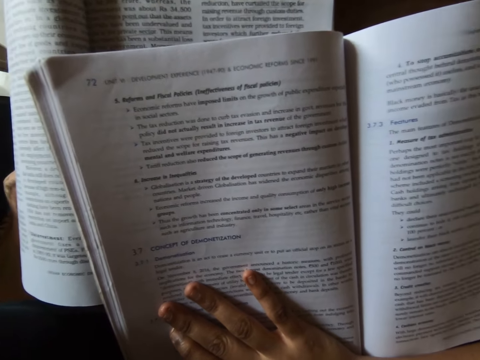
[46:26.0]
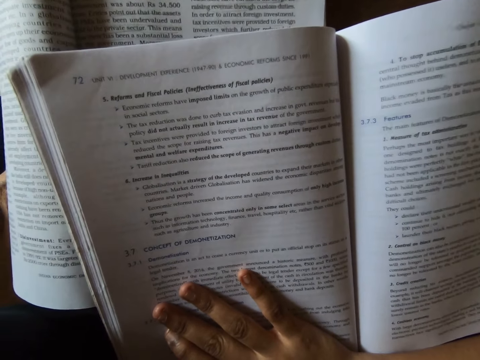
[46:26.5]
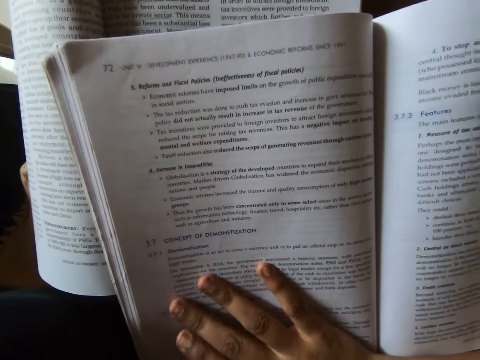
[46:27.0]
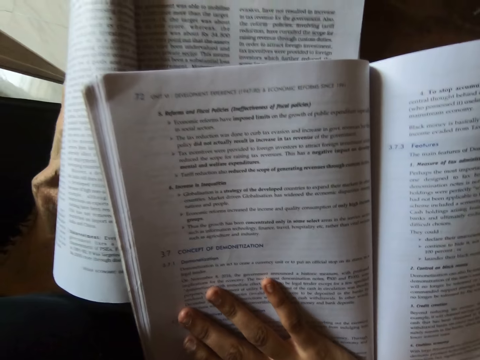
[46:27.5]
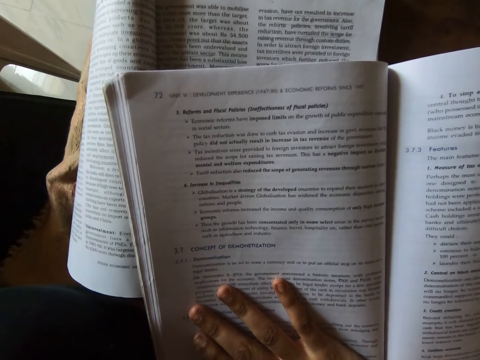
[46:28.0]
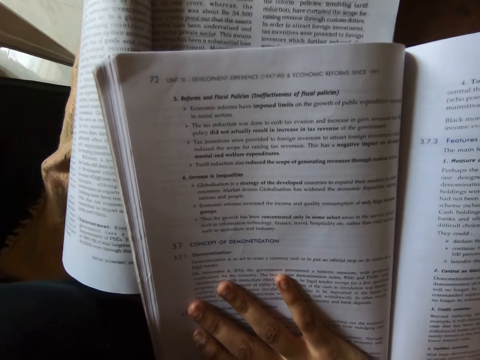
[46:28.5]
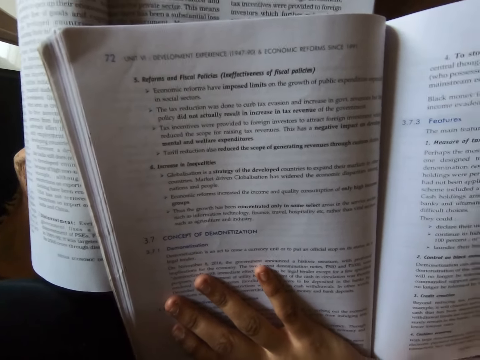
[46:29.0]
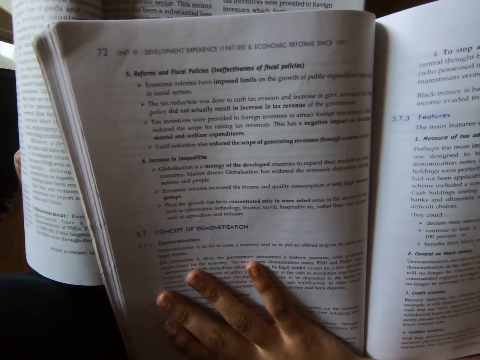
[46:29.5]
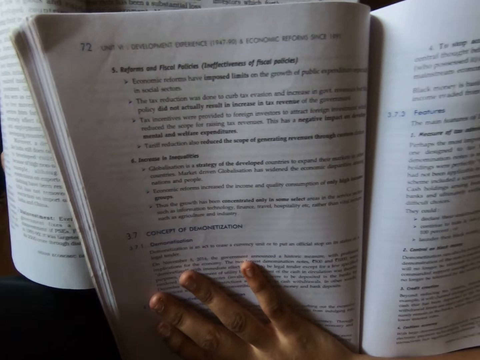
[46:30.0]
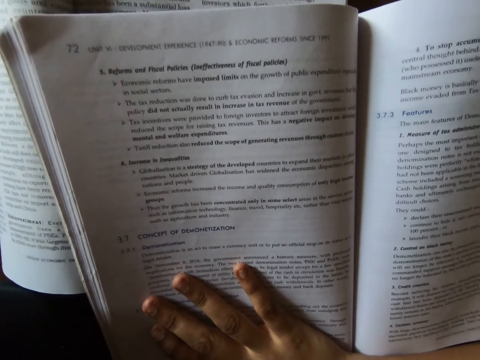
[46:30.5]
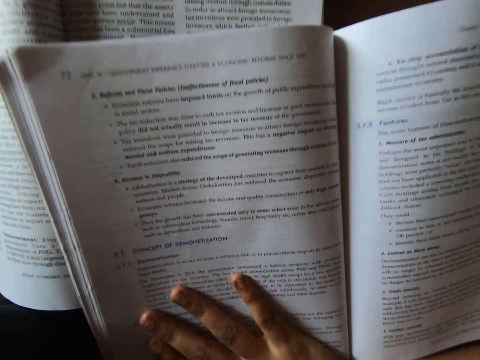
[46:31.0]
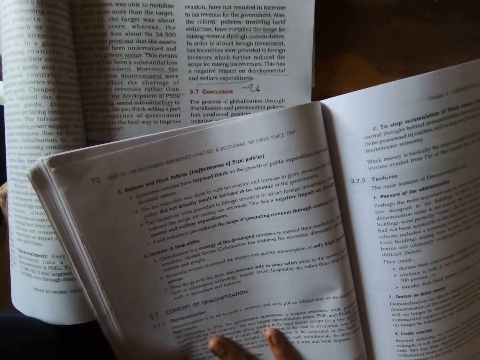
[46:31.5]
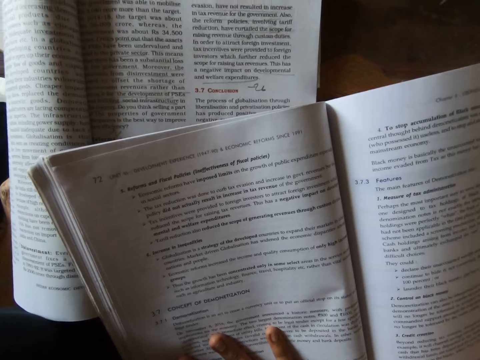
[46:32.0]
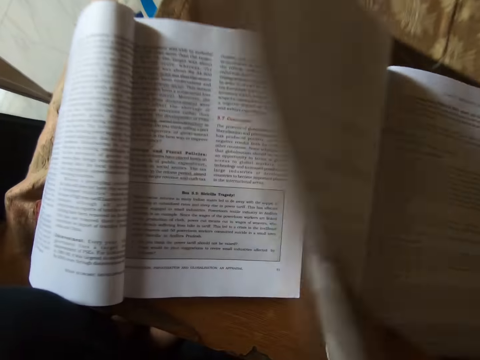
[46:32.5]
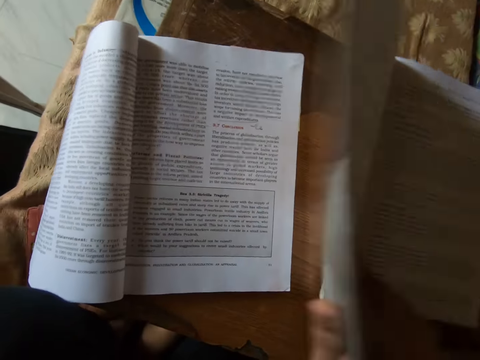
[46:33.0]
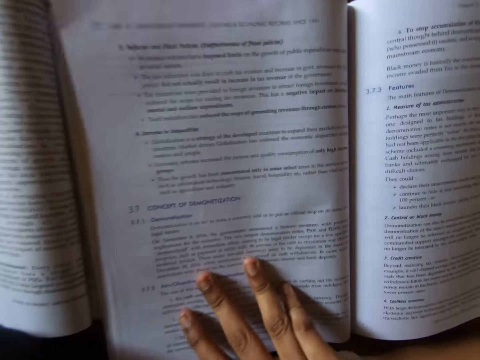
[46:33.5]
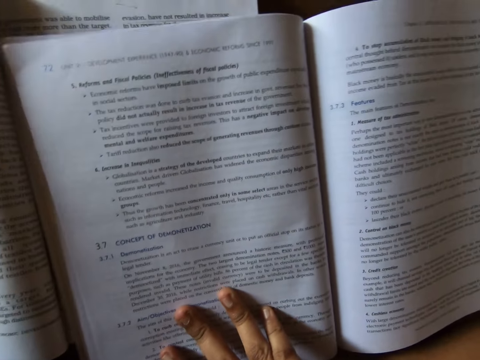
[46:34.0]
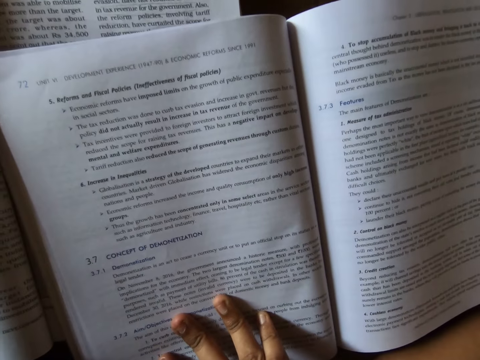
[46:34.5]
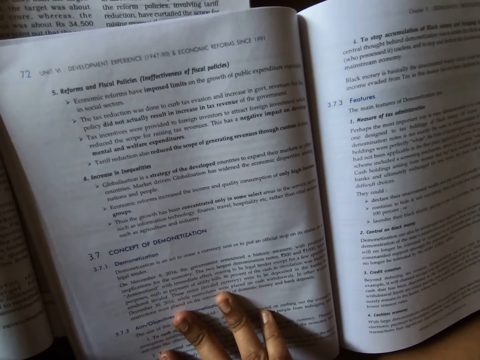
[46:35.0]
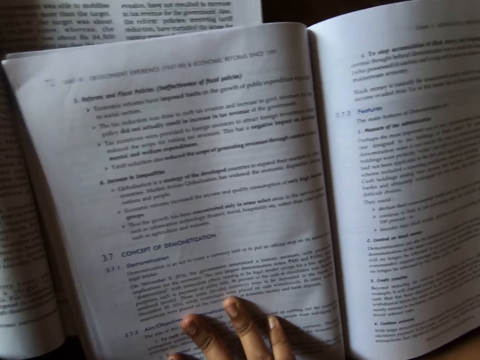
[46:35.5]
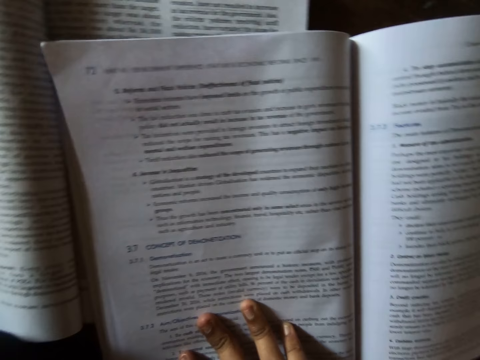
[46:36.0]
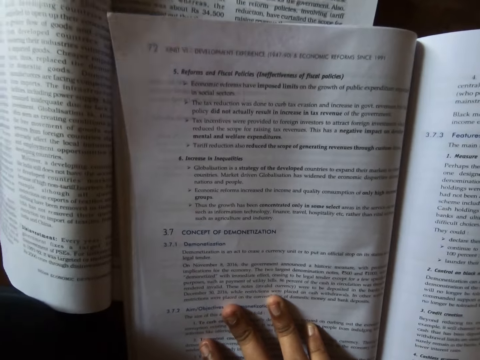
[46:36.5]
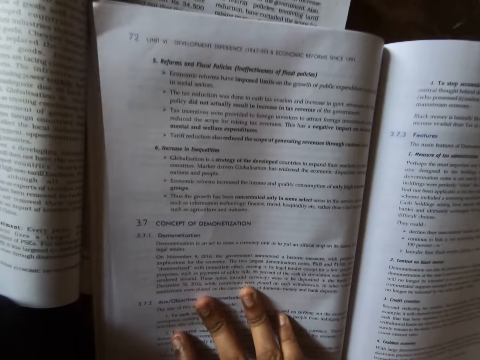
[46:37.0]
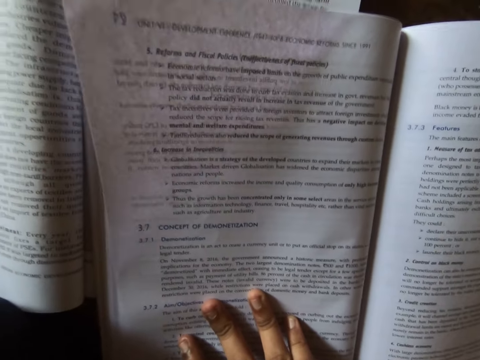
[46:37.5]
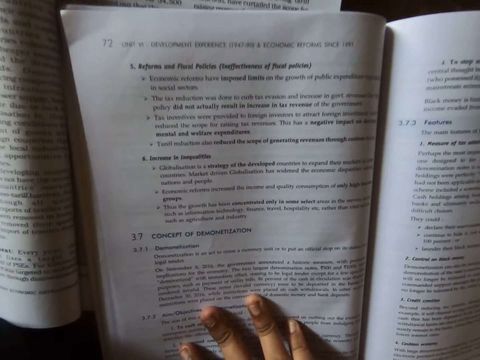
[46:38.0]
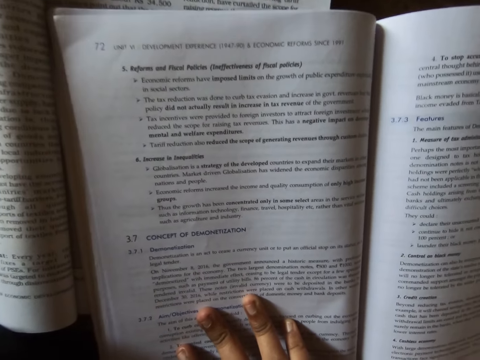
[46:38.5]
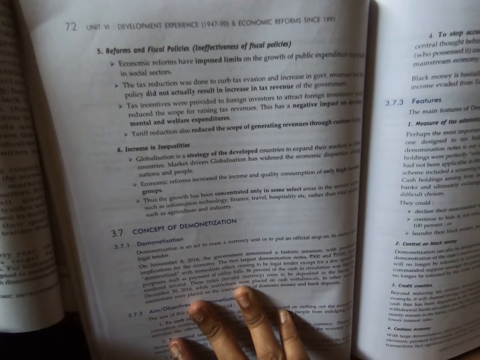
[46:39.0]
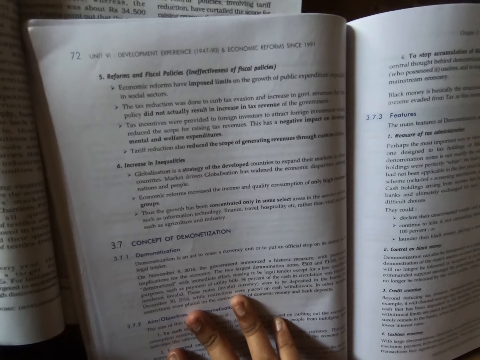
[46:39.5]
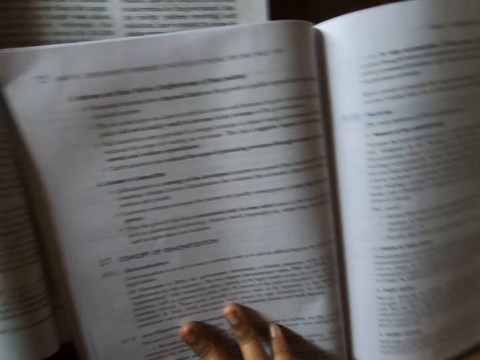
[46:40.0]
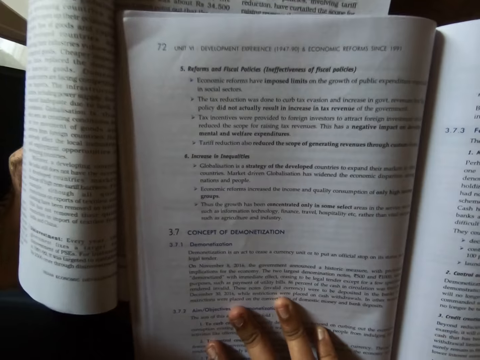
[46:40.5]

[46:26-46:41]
The camera wearer reads aloud from the book or textbook. They raise the textbook. They take the book. They drop the textbook. They read aloud from the book.

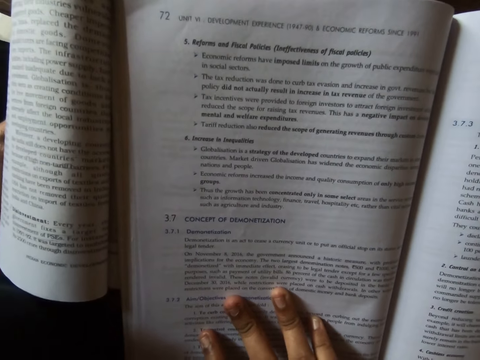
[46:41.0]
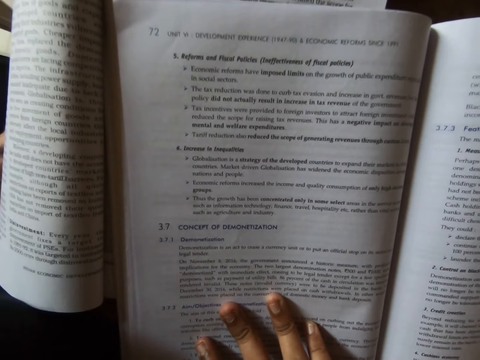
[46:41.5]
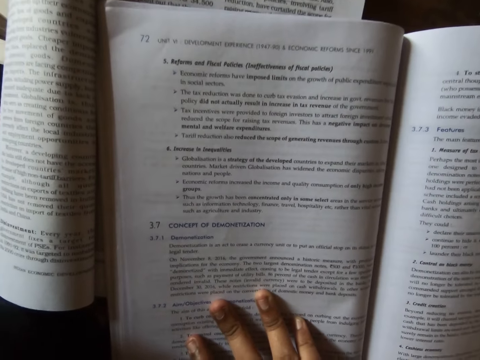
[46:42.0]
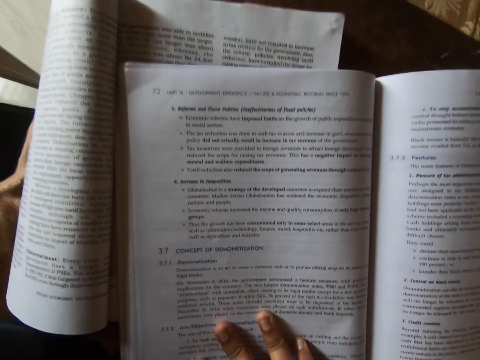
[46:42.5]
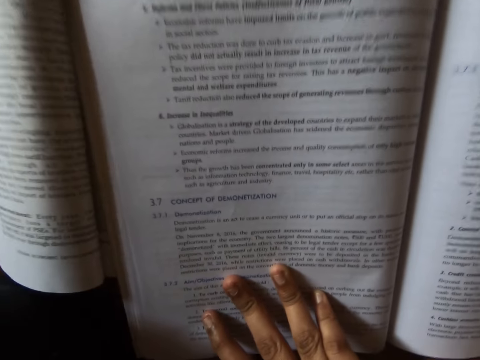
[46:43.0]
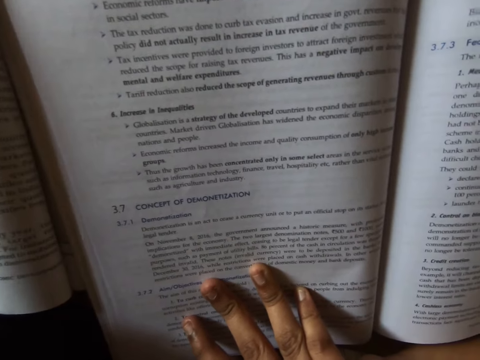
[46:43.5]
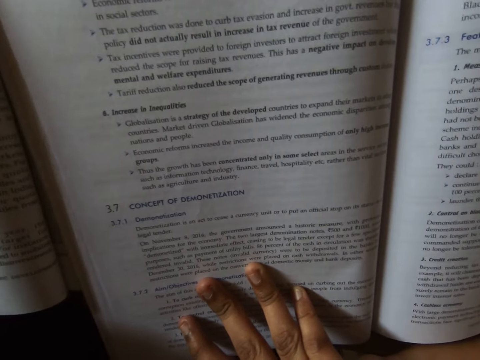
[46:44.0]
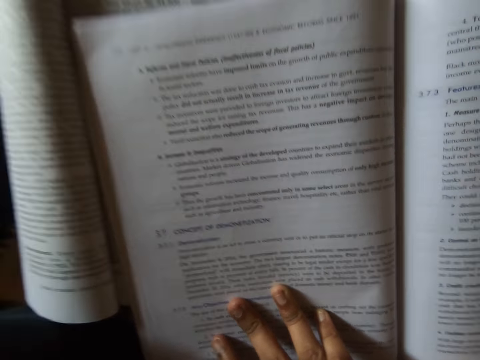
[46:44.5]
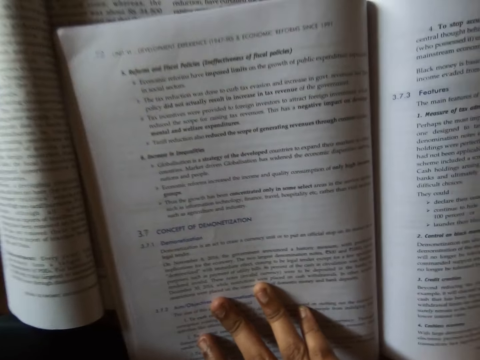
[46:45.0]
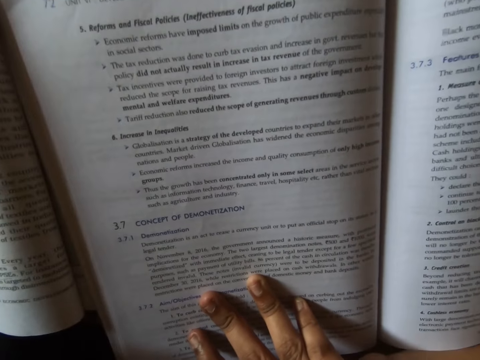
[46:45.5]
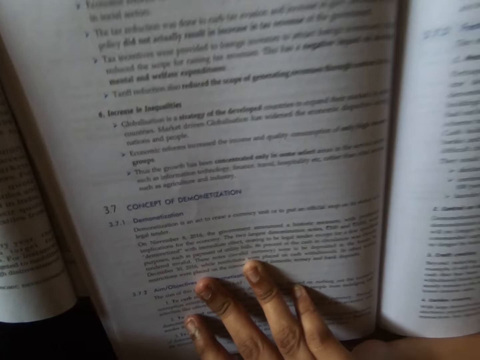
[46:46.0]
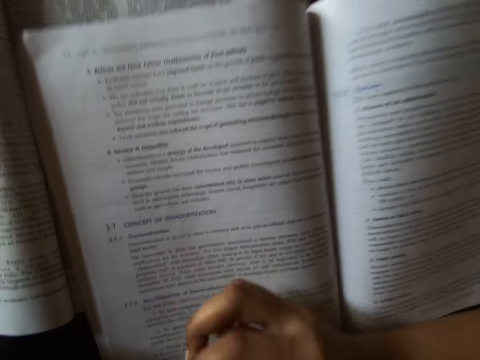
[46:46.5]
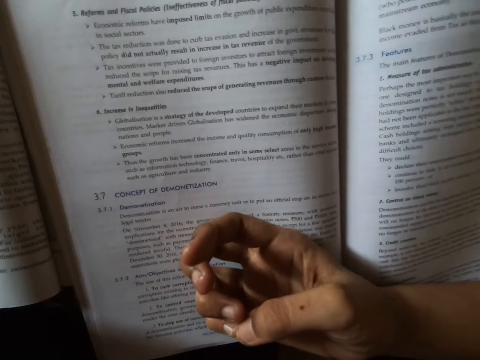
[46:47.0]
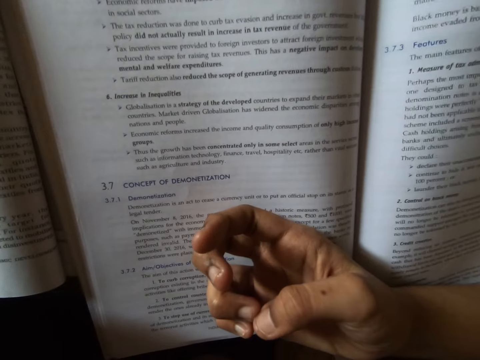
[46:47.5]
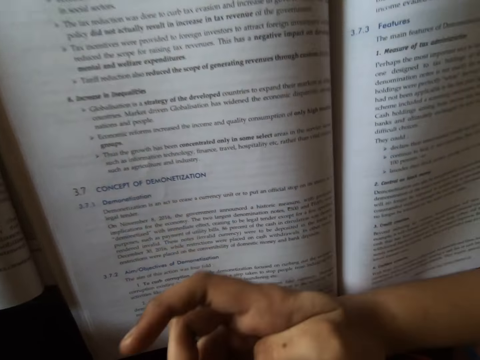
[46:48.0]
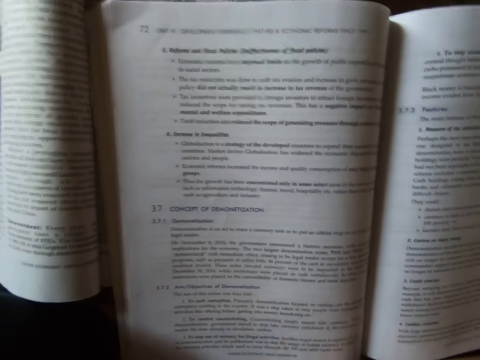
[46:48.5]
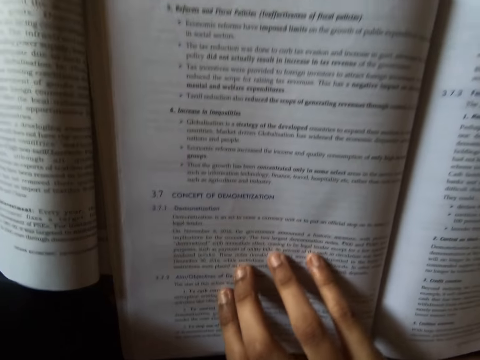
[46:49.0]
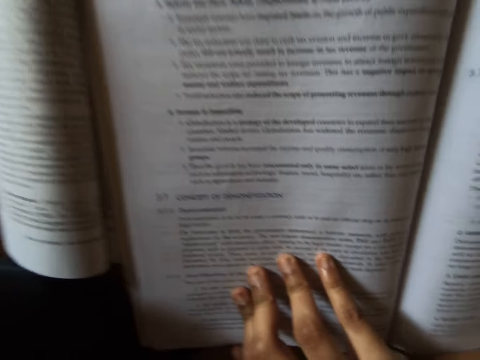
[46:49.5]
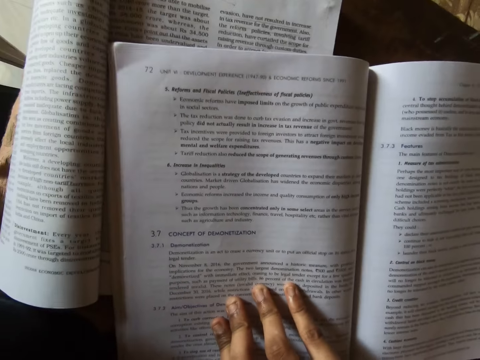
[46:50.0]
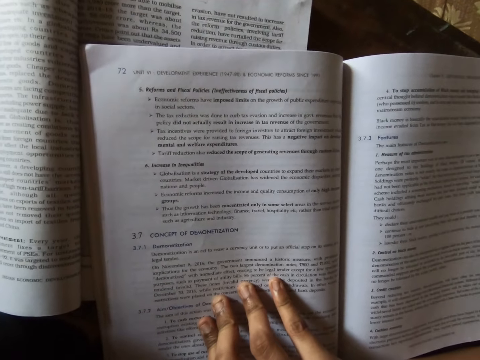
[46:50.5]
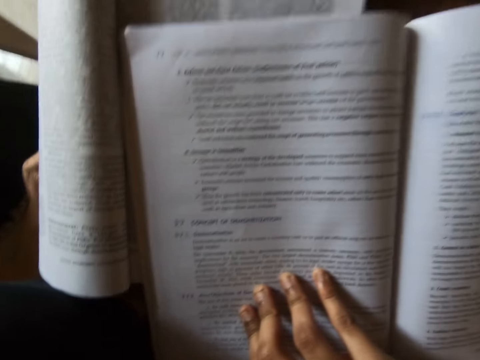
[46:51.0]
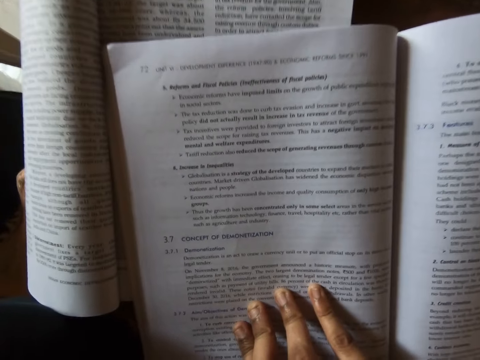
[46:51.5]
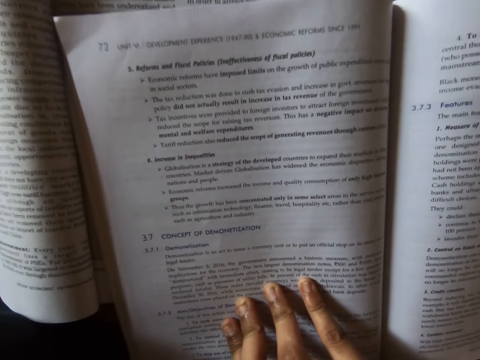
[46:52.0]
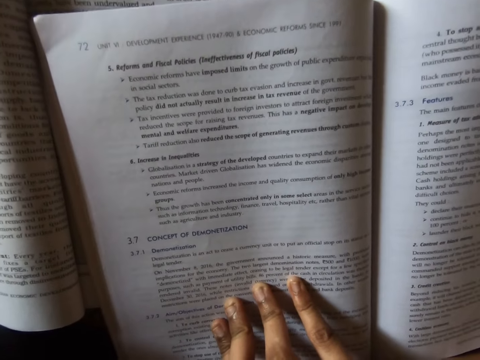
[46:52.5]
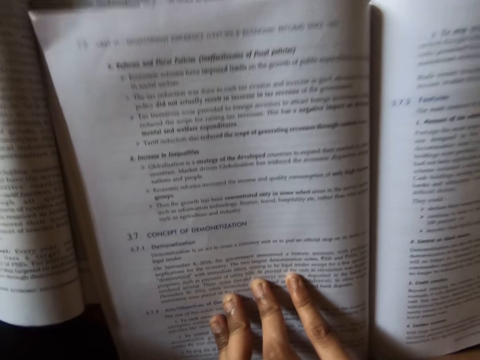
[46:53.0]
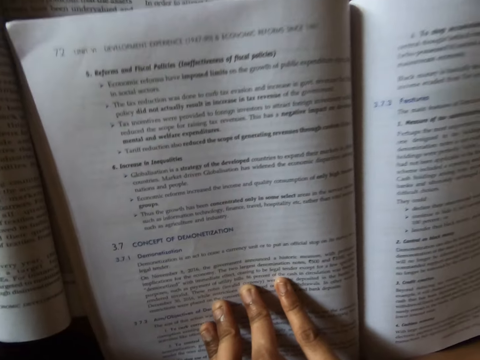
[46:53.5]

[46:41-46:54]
The camera wearer plays with her finger. She looks at her fingers. She reads from the textbook. She touches the book.
